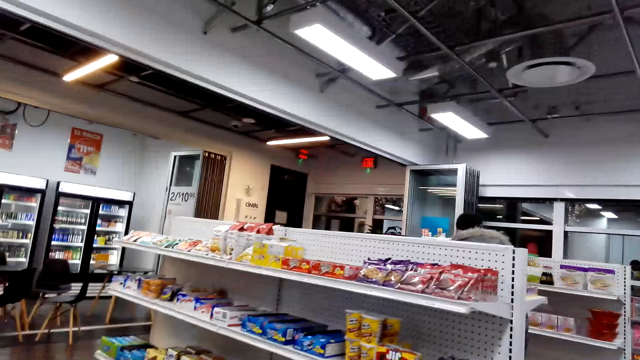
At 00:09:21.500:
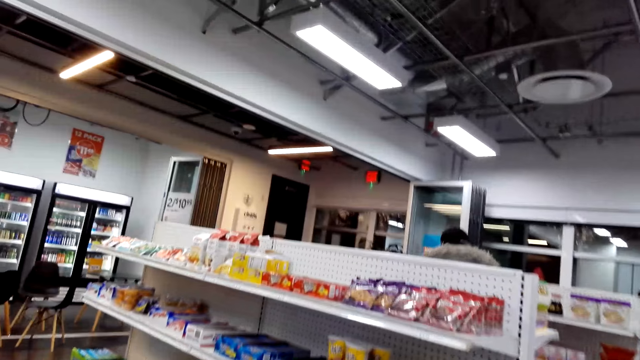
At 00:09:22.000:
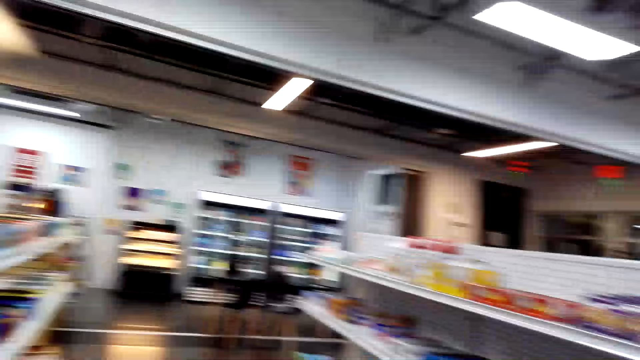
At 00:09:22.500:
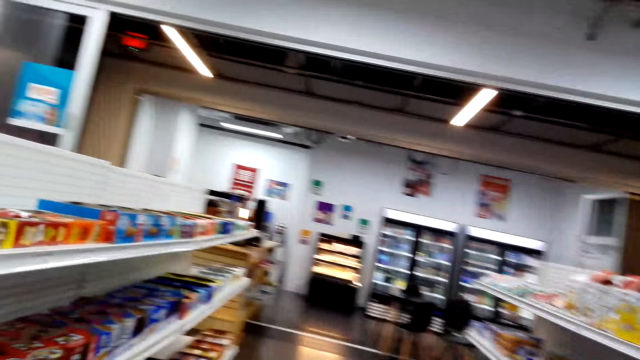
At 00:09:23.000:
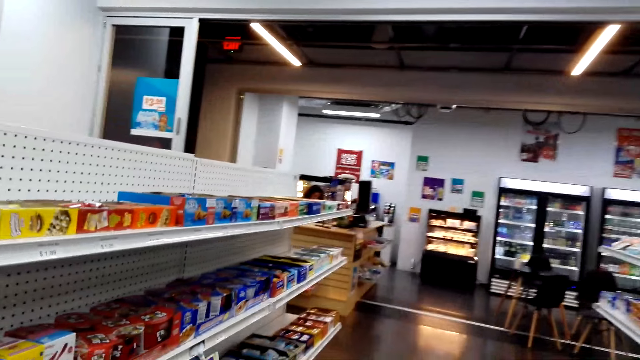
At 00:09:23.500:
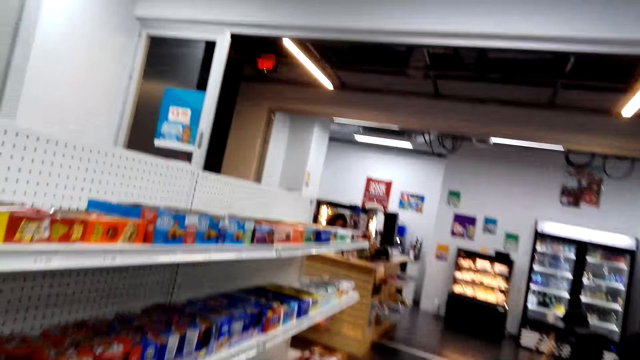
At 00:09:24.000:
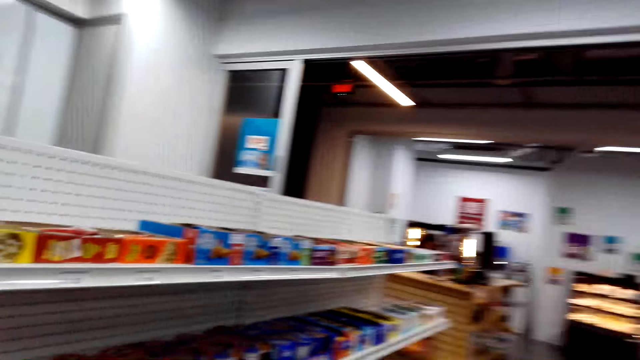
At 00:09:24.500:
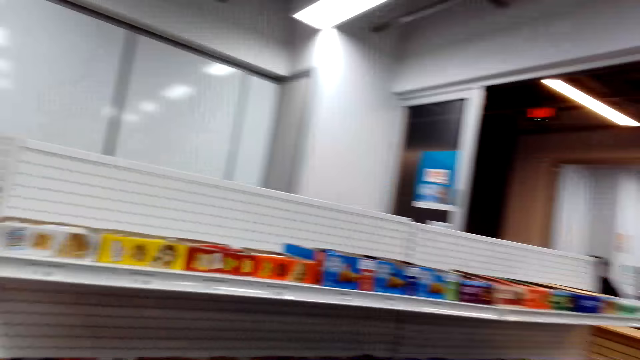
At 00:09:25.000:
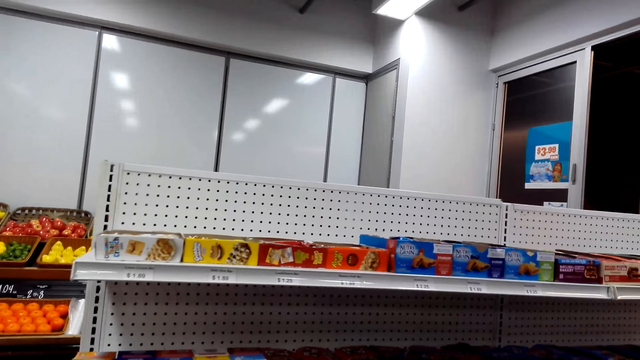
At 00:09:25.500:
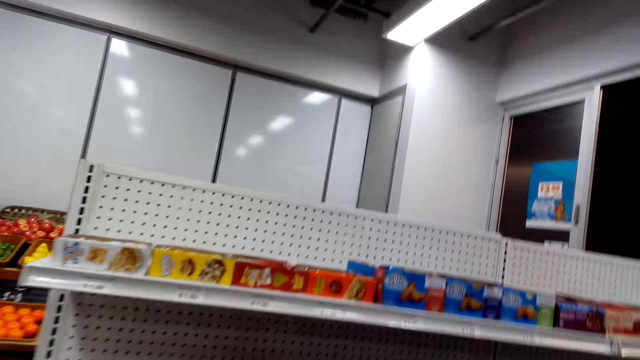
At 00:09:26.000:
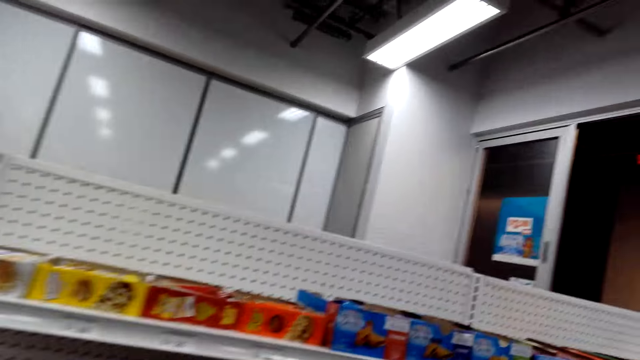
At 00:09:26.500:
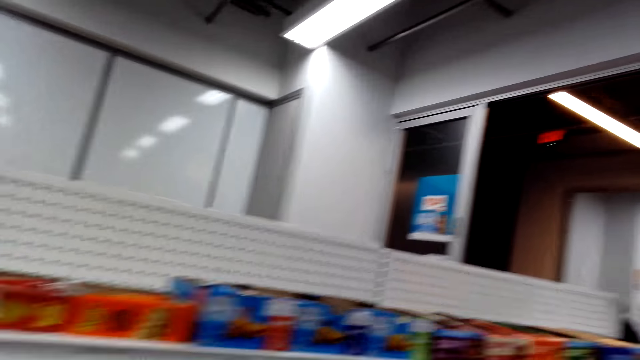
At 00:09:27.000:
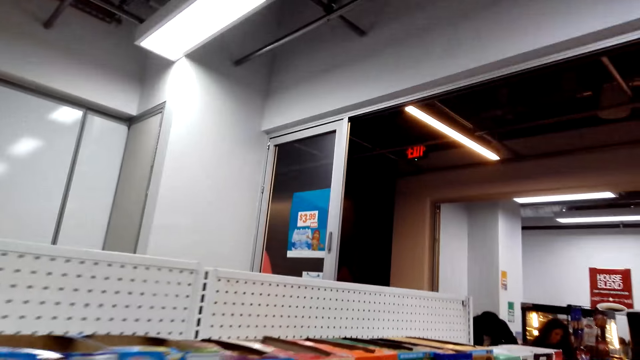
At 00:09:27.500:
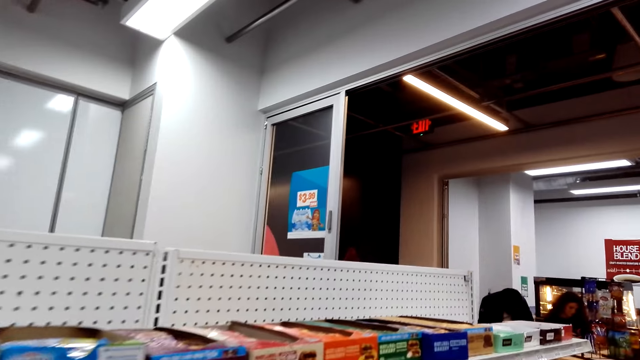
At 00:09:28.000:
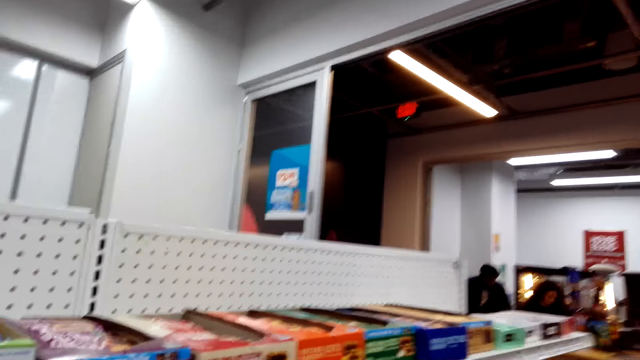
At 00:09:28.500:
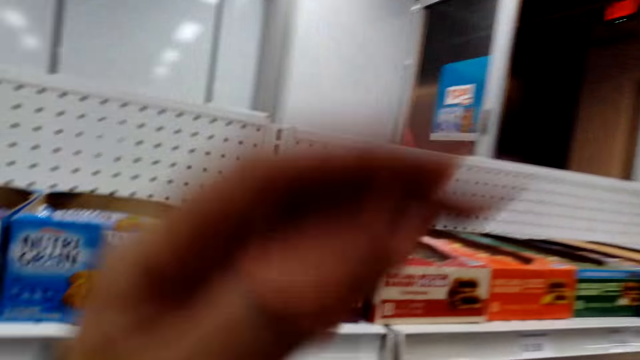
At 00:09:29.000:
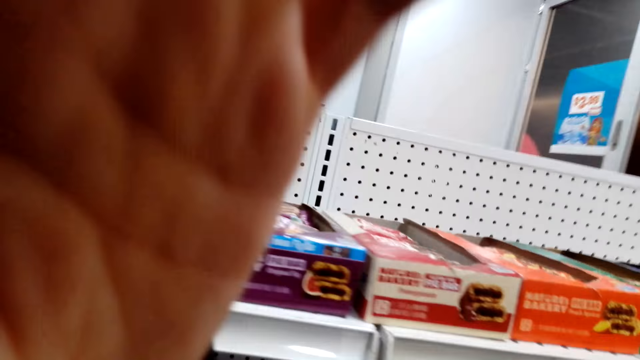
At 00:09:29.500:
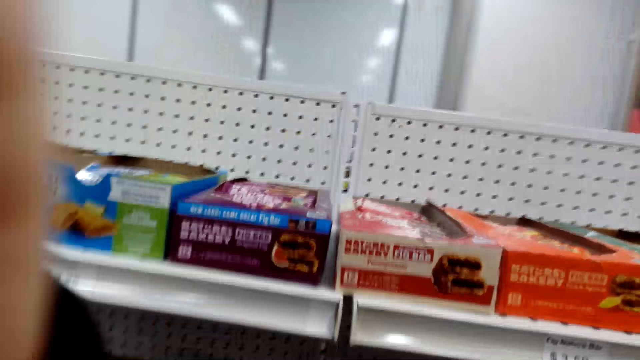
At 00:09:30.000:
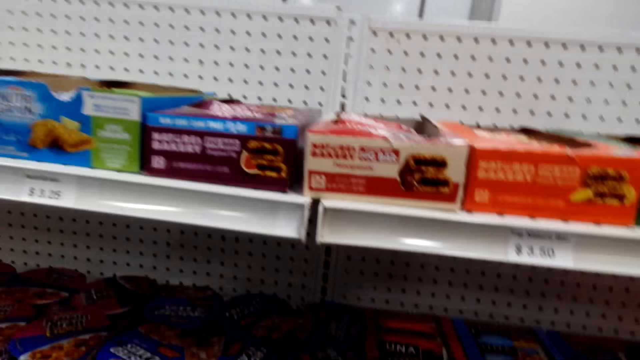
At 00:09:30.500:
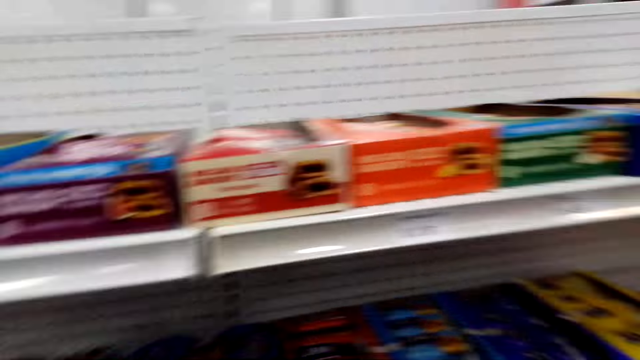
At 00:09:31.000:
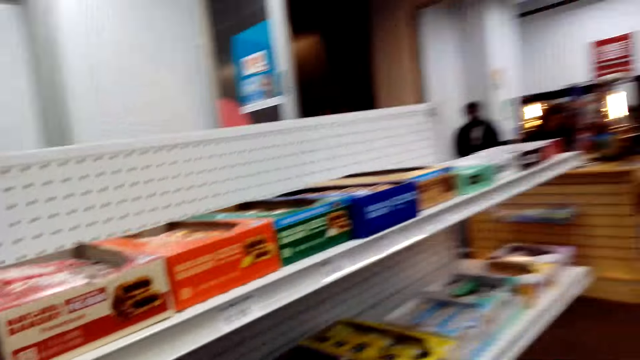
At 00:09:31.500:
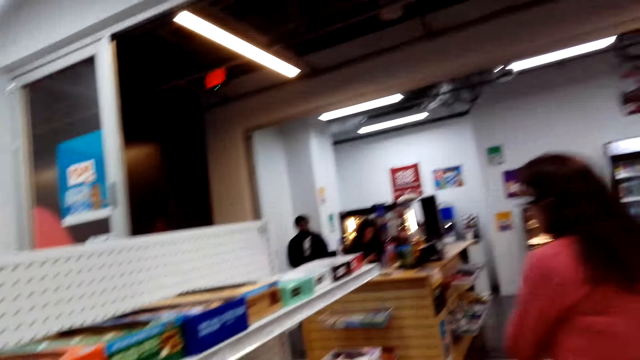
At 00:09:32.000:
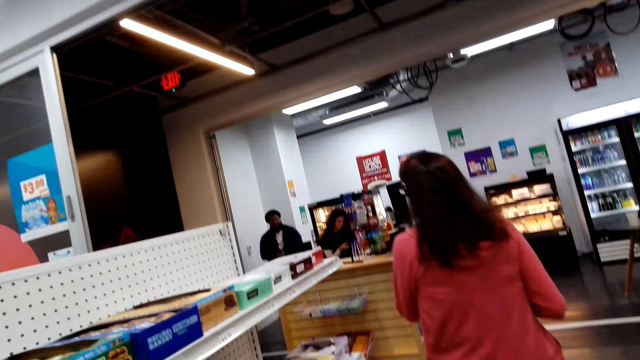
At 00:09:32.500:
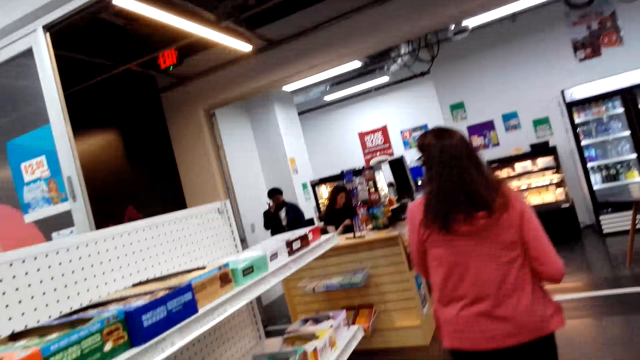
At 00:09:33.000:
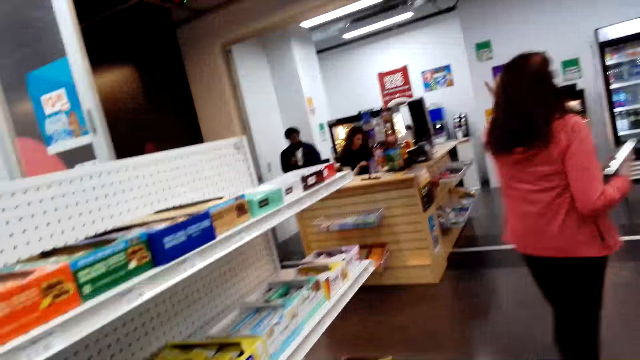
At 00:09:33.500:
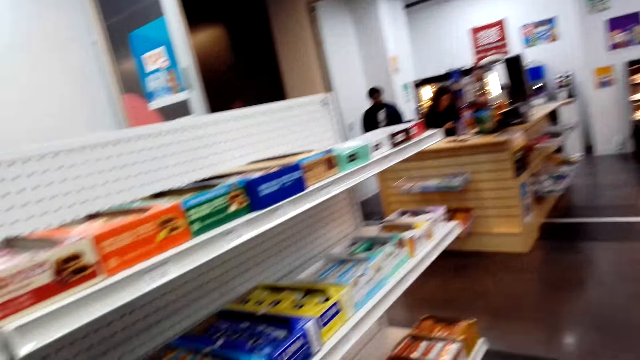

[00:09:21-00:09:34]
The camera wearer looks around. They adjust the camera. A lady walks around.

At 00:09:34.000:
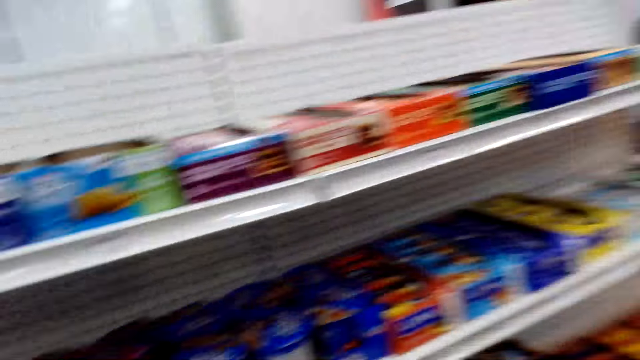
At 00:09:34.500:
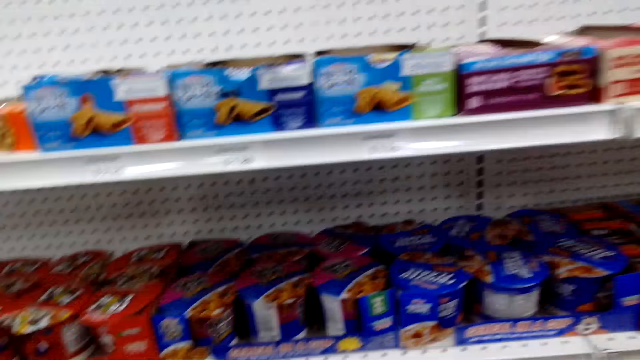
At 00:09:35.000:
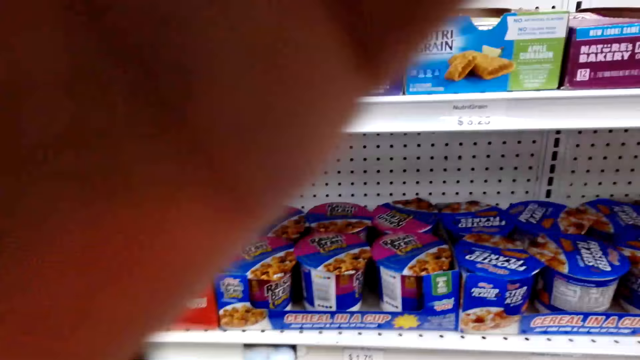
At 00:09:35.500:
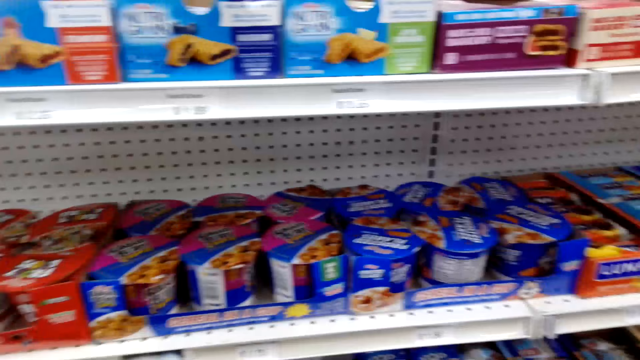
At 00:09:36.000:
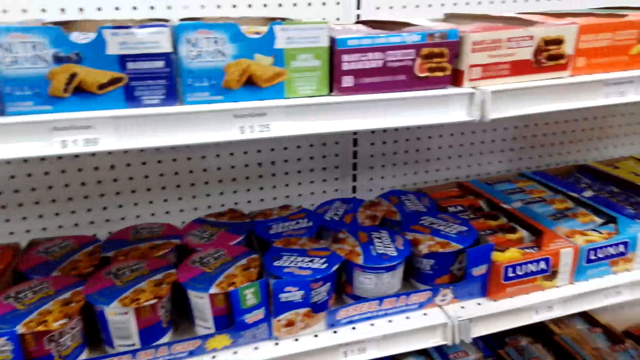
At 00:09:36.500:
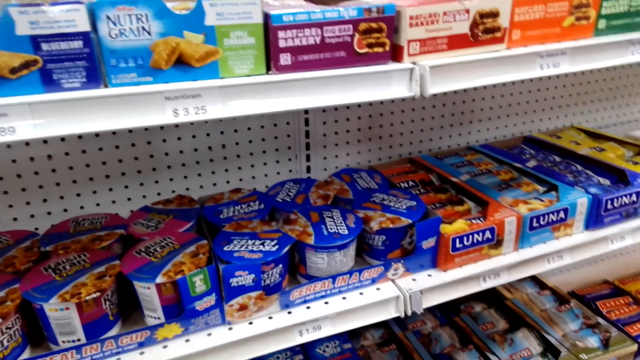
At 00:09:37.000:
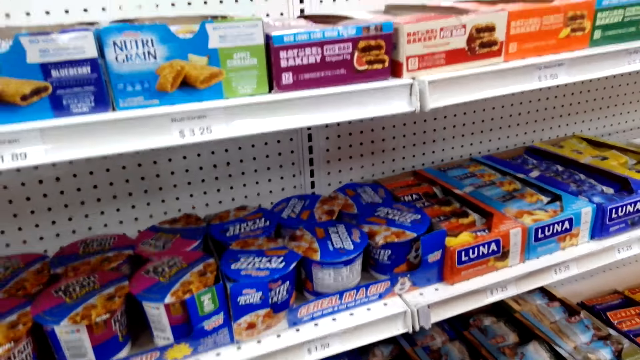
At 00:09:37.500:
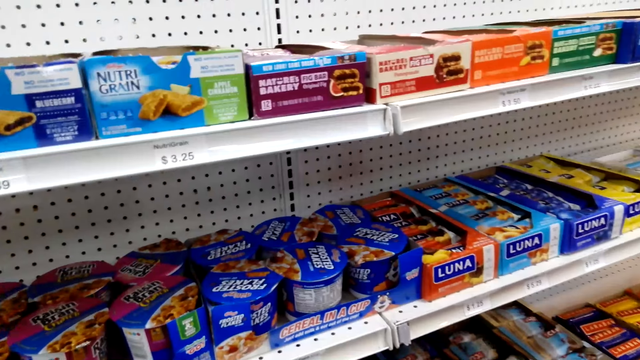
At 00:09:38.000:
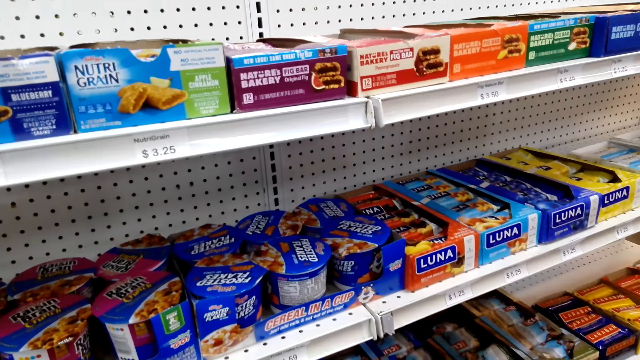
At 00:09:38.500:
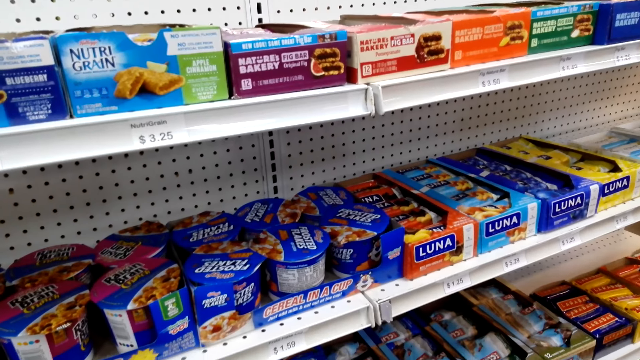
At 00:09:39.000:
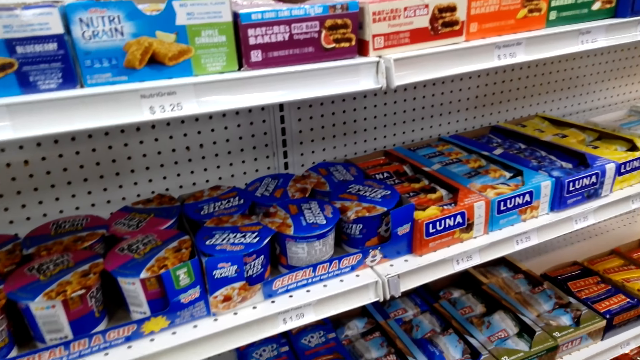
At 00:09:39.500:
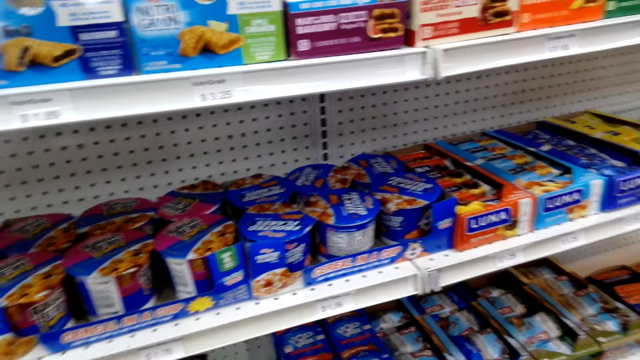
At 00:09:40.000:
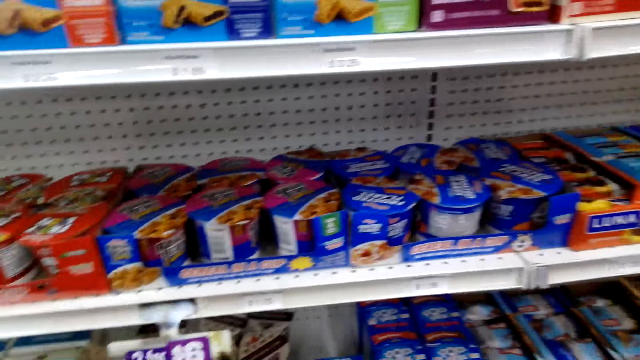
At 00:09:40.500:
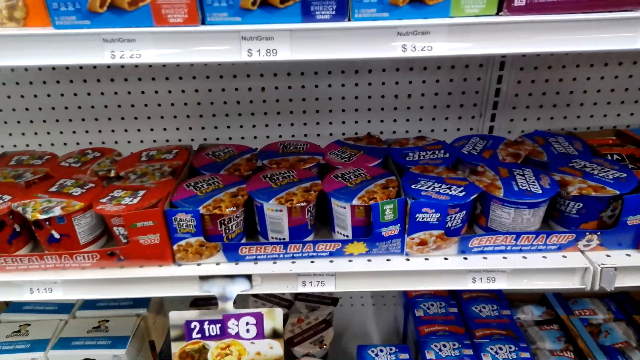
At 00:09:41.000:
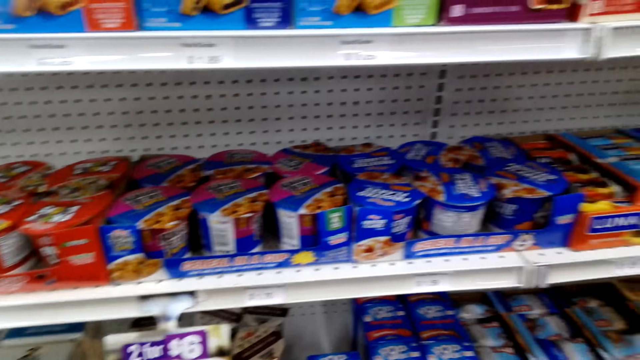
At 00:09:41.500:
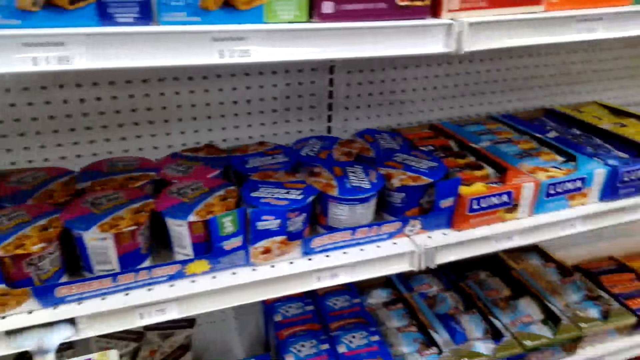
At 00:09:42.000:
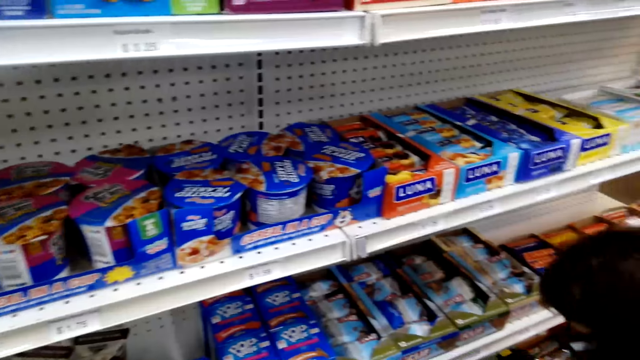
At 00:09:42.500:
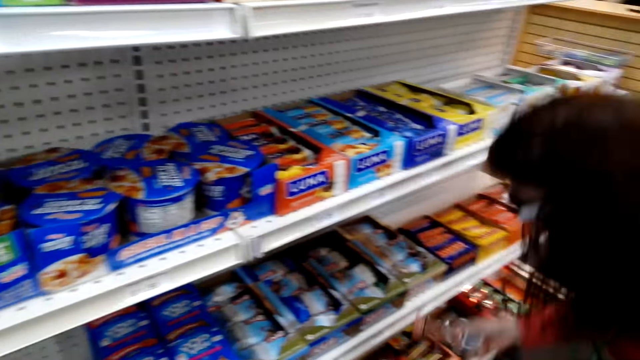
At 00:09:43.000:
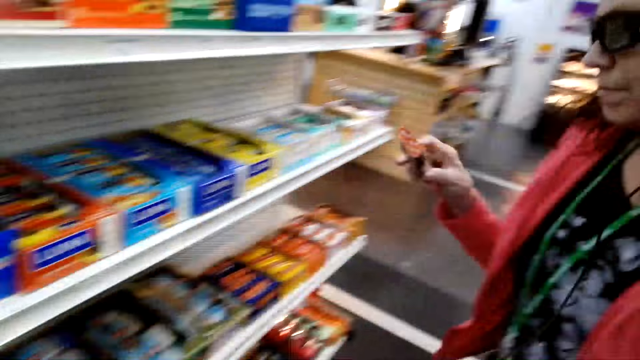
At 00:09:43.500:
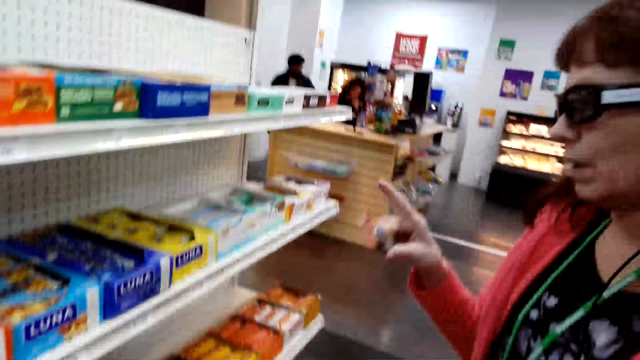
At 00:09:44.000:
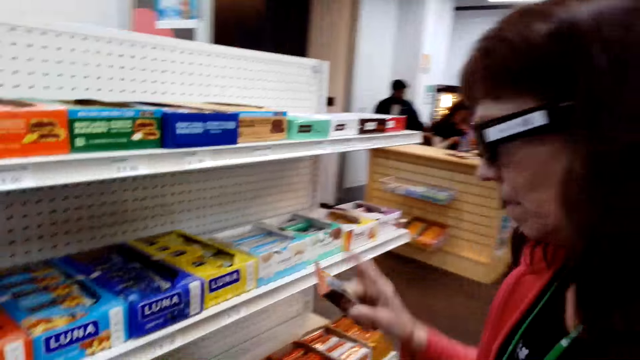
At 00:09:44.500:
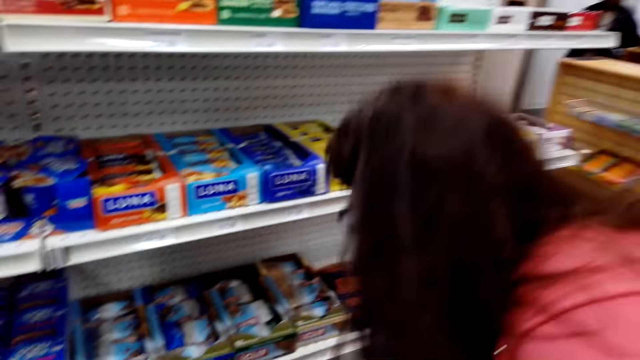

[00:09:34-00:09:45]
The camera wearer looks around. A person picks something from the shelf. The person stares at something.
